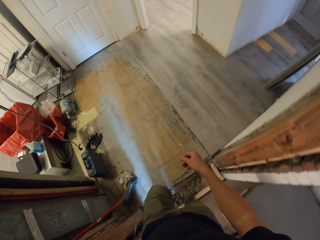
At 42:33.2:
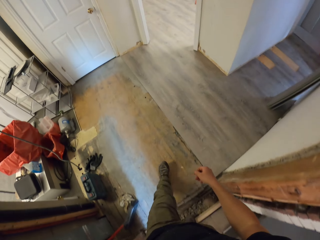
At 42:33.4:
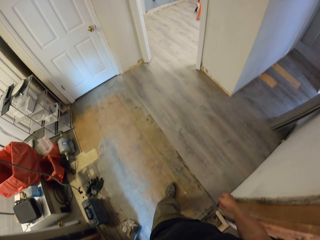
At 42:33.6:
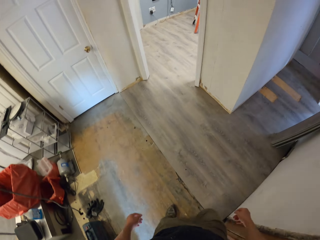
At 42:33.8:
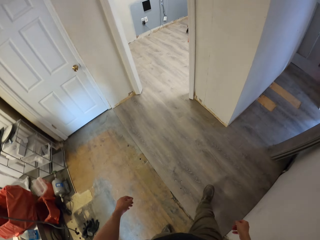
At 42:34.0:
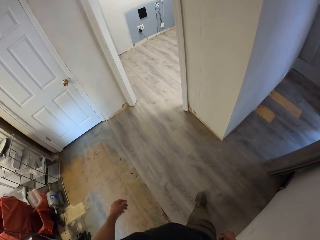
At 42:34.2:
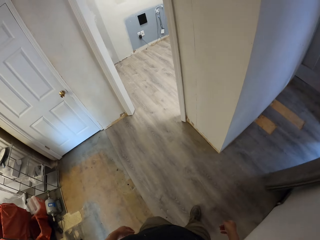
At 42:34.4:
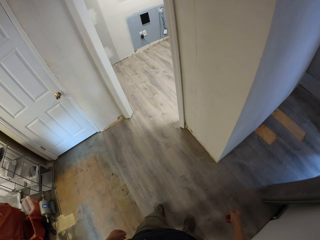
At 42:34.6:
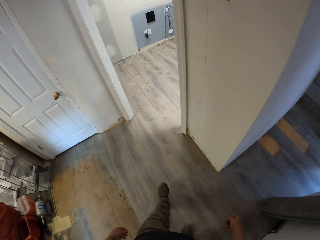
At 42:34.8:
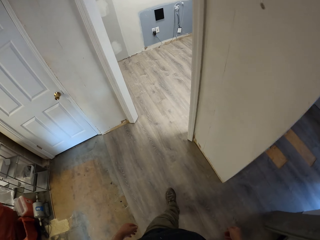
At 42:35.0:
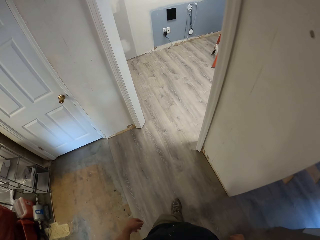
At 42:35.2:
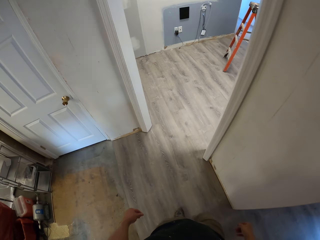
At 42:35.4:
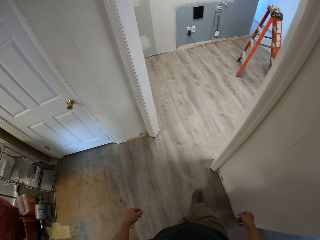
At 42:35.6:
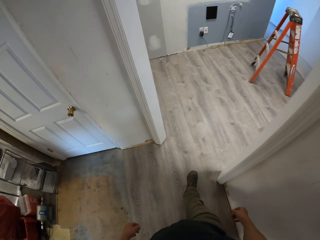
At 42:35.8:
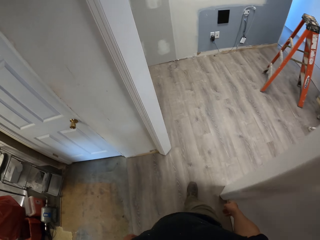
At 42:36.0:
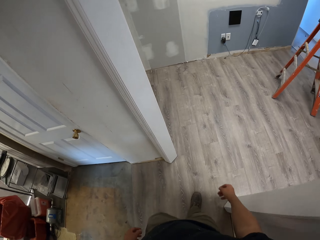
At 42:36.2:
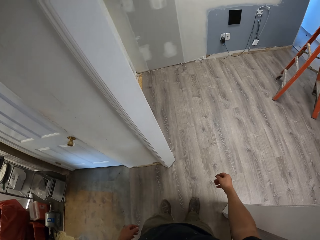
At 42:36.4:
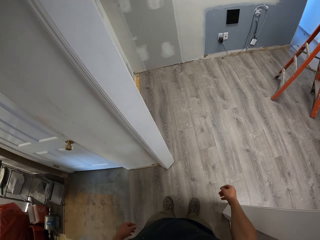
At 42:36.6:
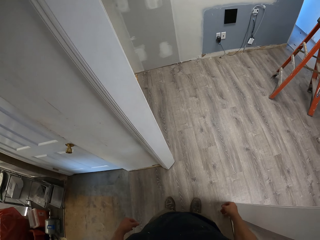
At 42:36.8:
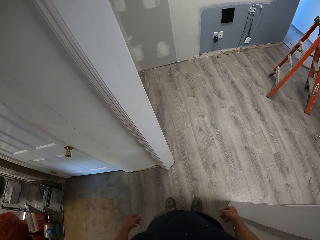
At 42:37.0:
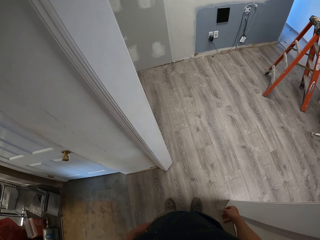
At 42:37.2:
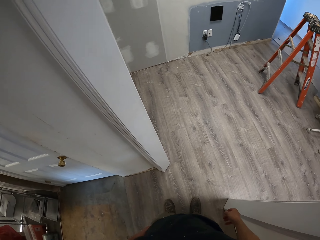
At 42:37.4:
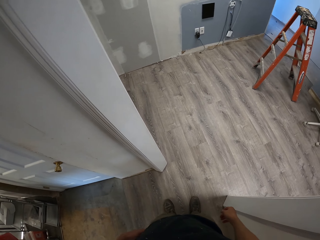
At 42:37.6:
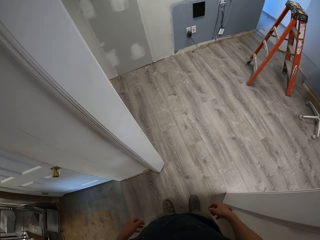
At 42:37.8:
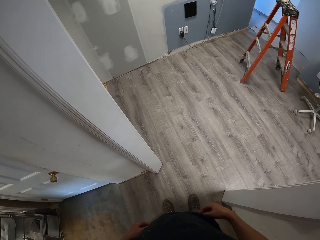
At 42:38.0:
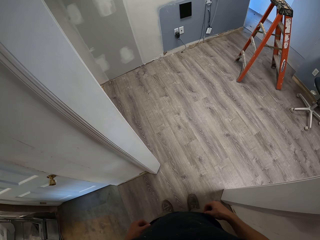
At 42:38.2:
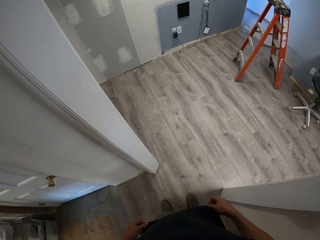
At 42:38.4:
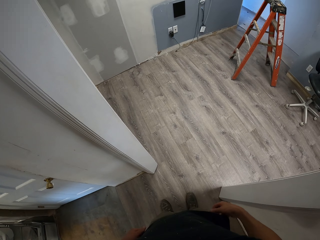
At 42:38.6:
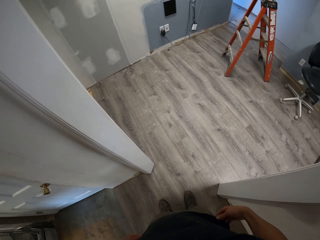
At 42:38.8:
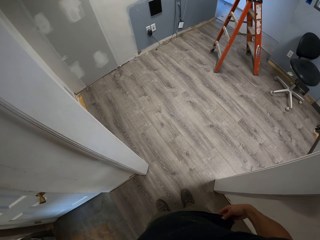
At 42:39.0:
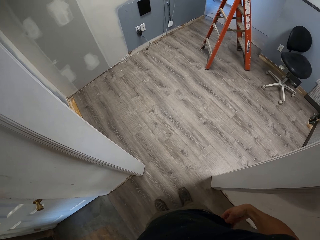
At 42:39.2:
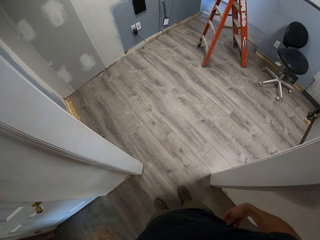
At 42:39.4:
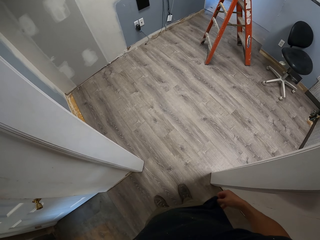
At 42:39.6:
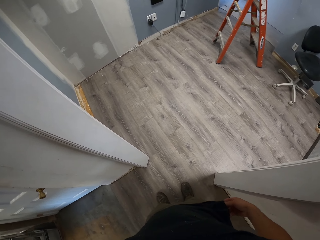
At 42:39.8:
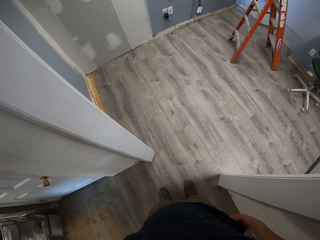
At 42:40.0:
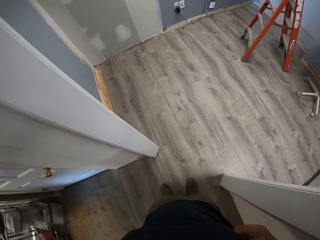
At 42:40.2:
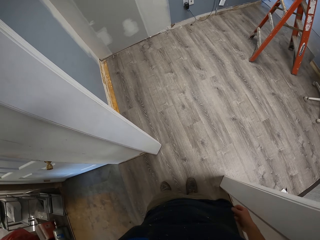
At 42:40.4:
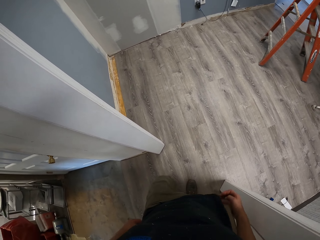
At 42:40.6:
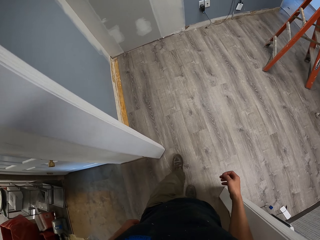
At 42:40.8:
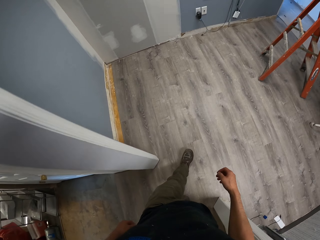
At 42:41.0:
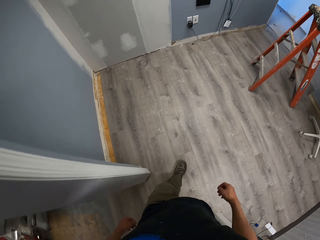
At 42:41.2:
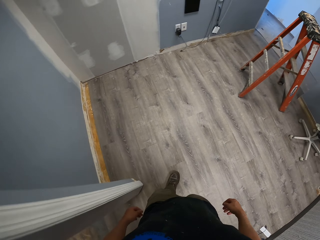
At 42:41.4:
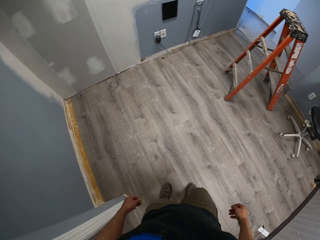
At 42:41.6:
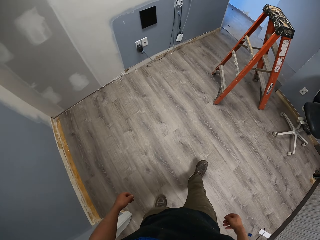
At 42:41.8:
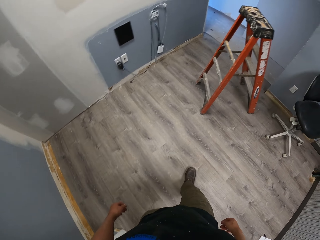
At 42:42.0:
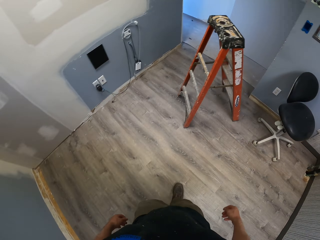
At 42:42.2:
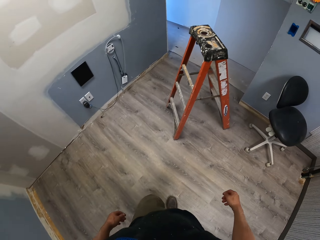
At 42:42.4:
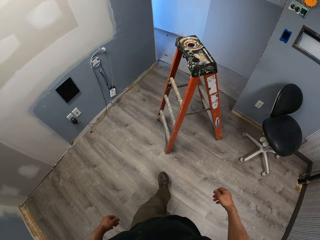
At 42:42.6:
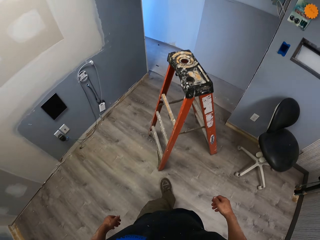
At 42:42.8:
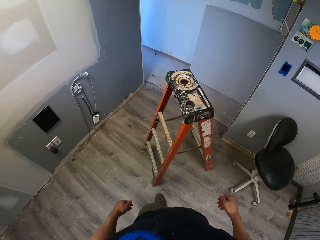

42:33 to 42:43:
The camera wearer walks around. They look around and adjust a garment. They fold a cloth. They walk in the house.

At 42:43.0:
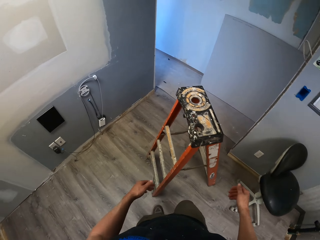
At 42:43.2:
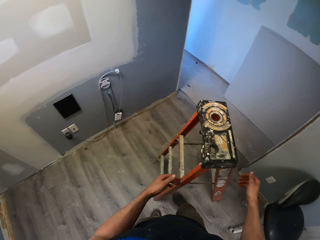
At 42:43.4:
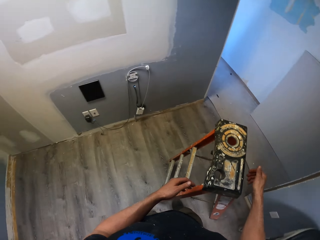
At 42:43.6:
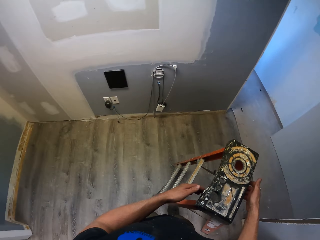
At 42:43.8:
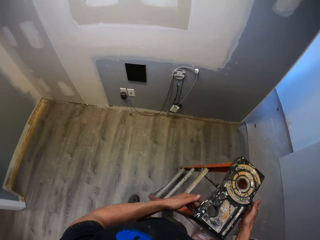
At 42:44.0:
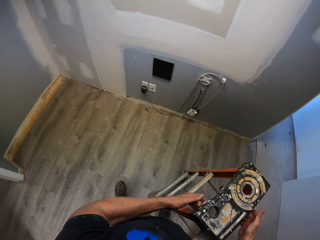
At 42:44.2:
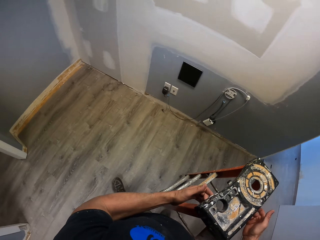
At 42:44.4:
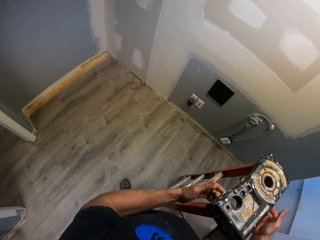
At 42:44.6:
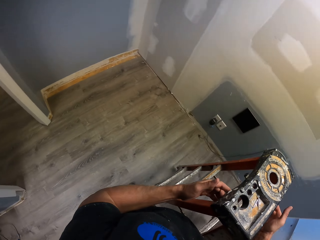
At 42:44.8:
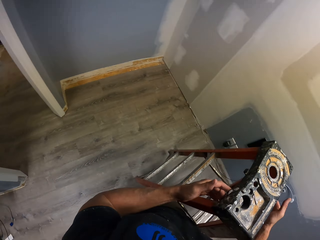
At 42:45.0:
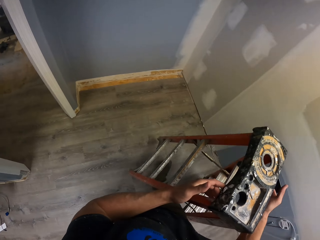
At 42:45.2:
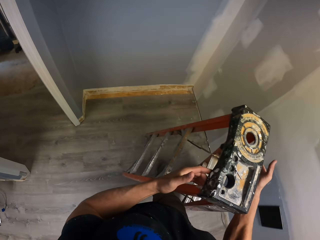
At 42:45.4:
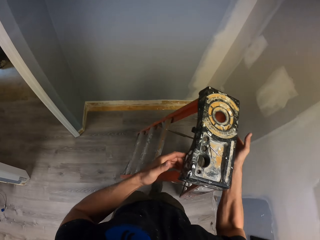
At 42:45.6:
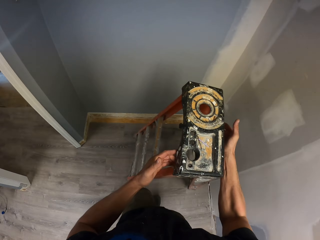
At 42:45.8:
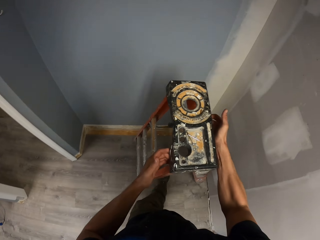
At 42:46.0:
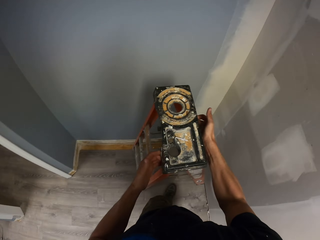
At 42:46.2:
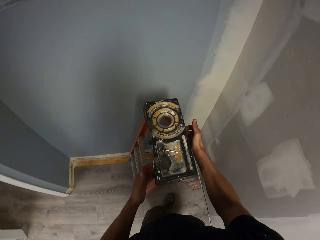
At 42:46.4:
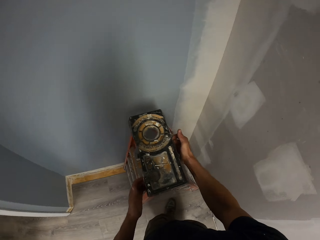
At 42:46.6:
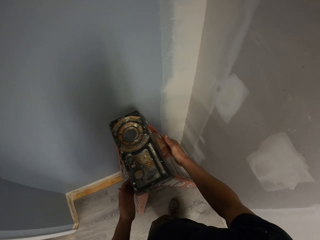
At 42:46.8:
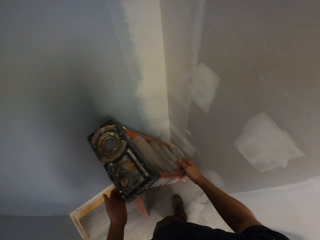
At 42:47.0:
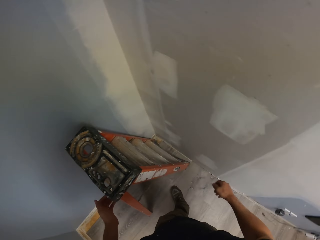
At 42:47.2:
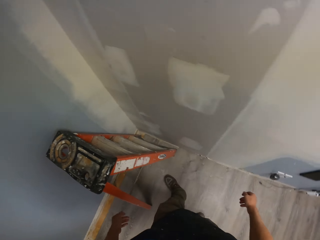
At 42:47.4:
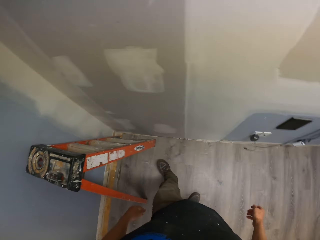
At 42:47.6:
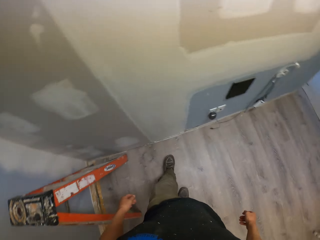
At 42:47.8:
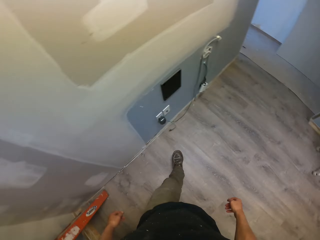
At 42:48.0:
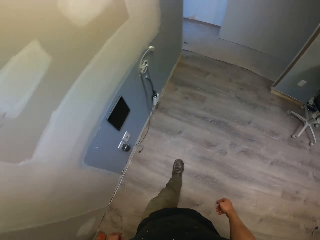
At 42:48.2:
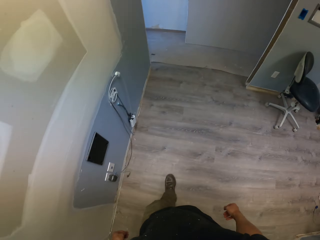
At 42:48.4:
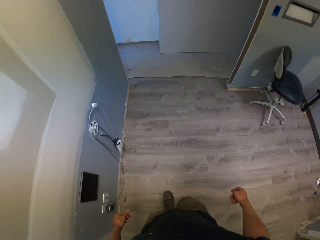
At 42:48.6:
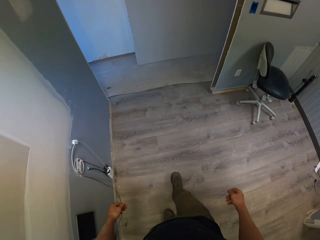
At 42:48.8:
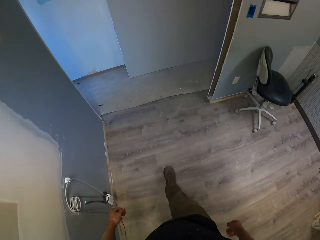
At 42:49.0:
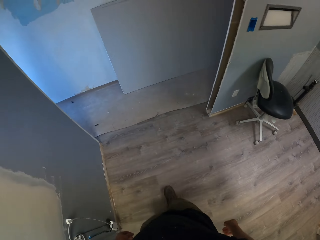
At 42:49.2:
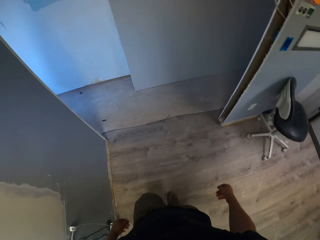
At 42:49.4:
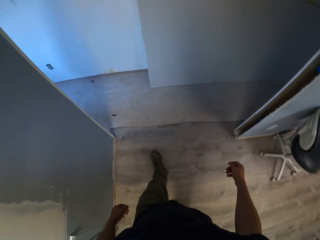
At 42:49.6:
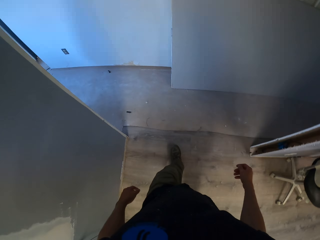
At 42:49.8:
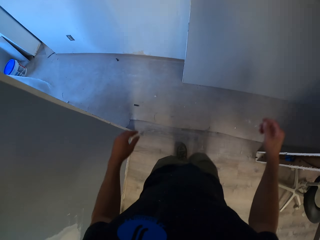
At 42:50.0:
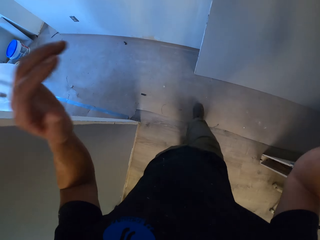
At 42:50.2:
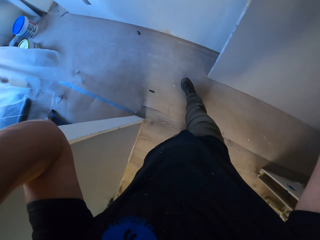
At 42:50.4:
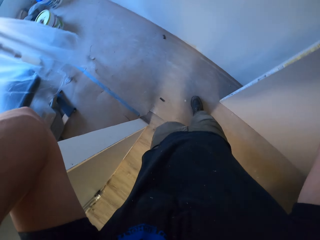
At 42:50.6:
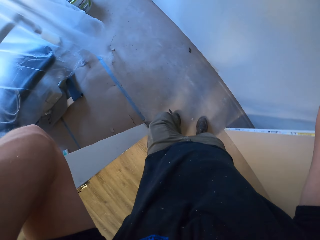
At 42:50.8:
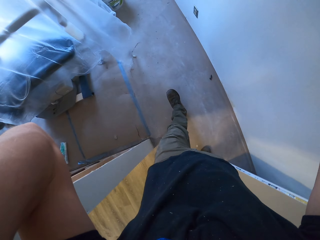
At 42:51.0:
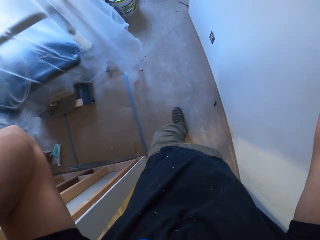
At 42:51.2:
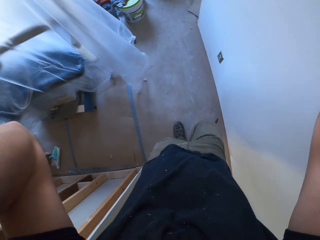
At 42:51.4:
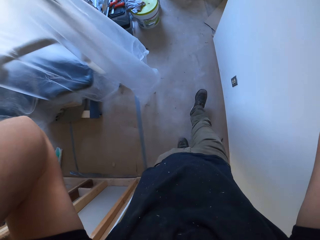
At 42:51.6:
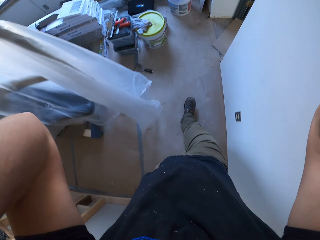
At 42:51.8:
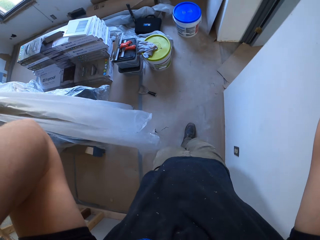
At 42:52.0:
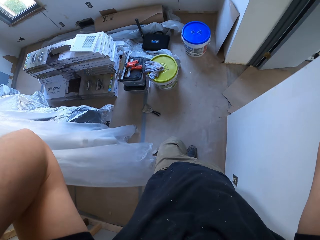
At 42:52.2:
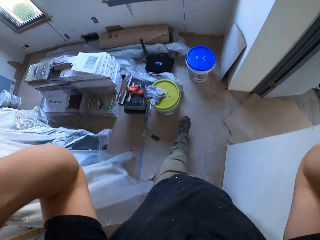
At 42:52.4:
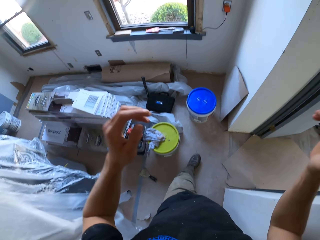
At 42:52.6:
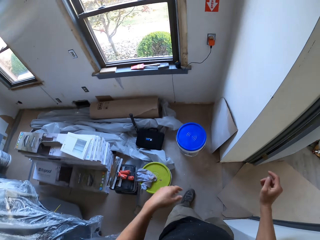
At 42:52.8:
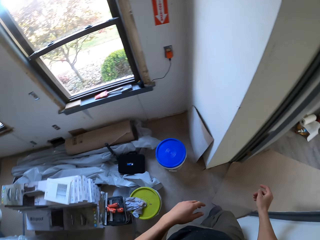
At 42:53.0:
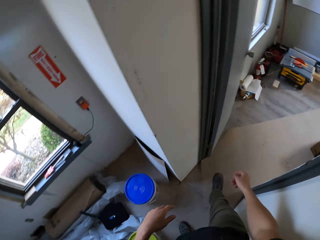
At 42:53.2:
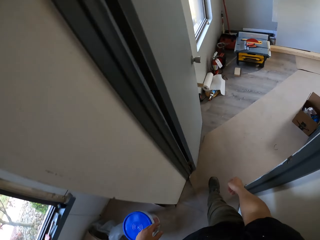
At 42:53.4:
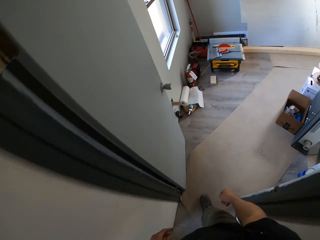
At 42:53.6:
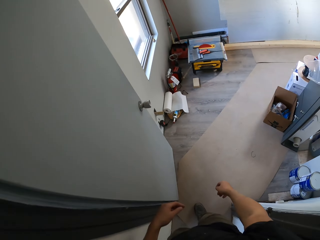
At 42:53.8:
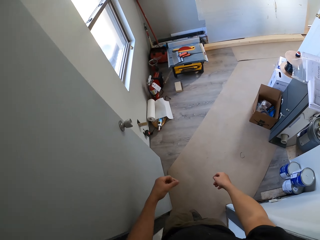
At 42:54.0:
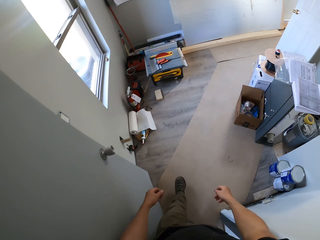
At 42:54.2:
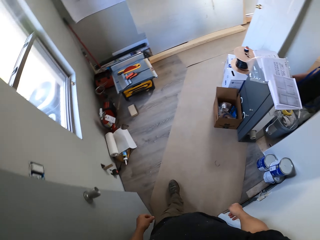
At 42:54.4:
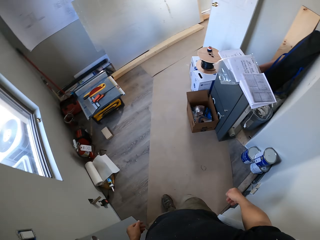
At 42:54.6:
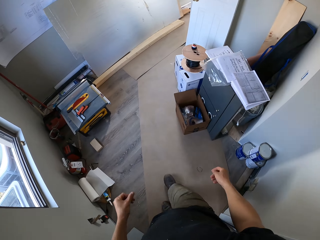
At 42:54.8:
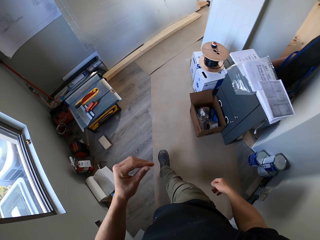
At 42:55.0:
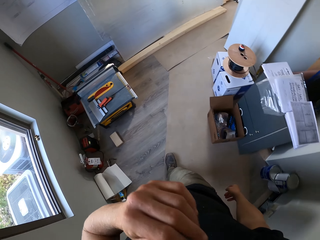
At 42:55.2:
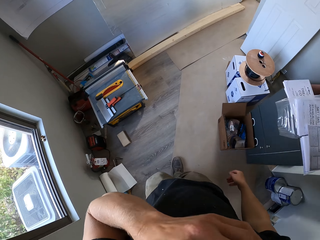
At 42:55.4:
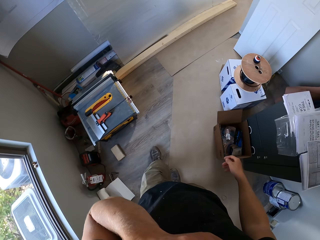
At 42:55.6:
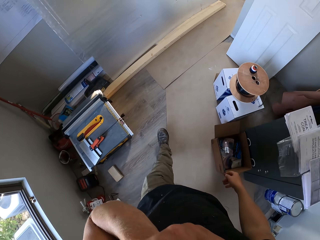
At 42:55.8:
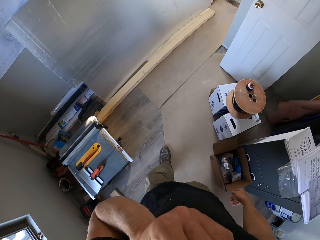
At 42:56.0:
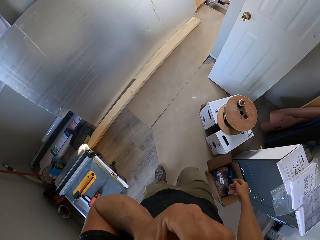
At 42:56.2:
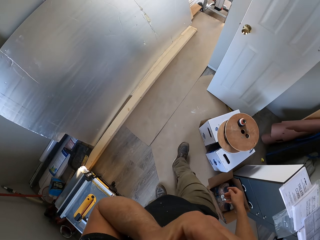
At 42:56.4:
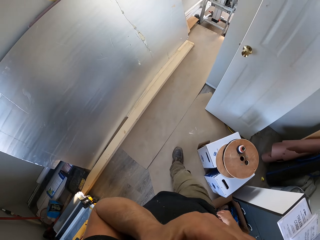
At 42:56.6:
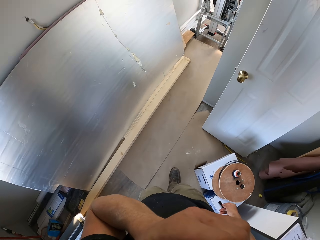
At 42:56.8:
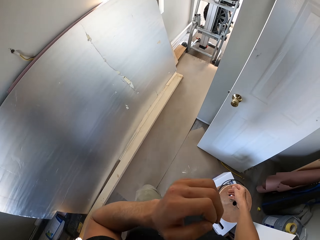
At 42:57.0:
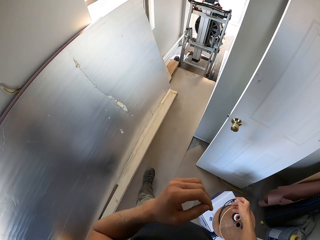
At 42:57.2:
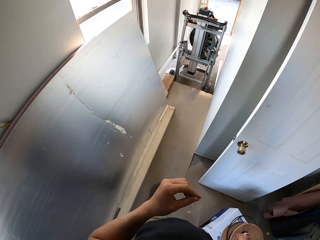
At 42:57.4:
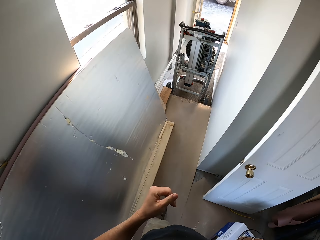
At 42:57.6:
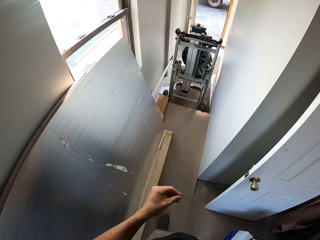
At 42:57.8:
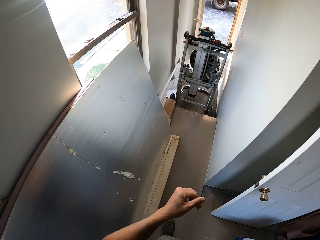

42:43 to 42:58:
The camera wearer picks up a ladder. They carry the ladder. They place the ladder on the floor. They walk in the house. They turn around. They fix a camera. They lift up hands. They walk around. They wipe the face.
